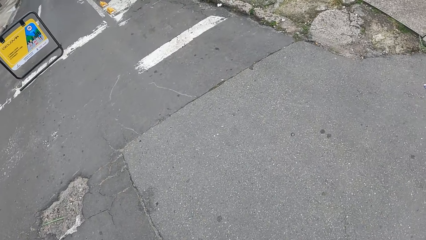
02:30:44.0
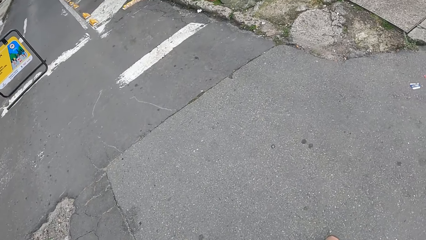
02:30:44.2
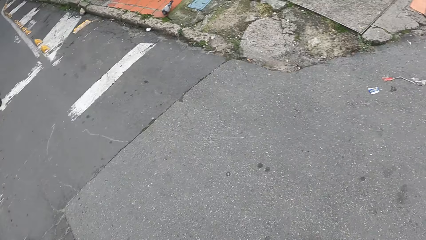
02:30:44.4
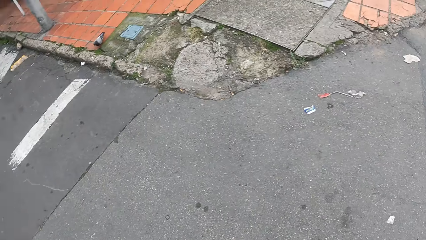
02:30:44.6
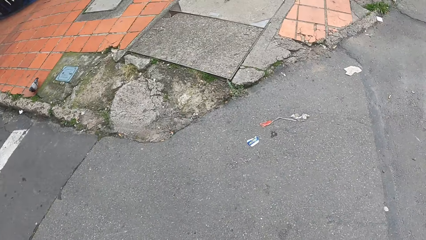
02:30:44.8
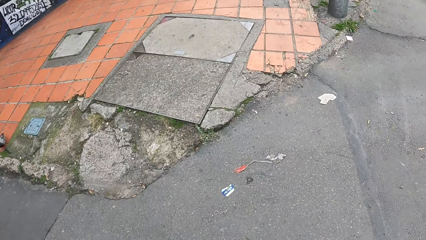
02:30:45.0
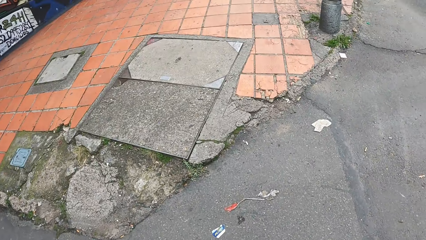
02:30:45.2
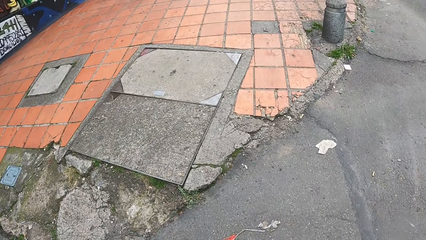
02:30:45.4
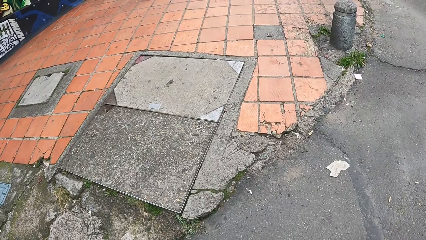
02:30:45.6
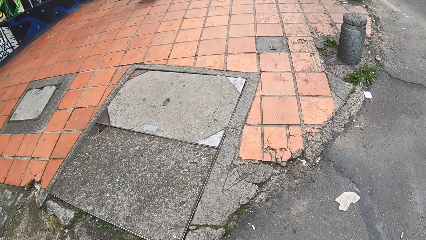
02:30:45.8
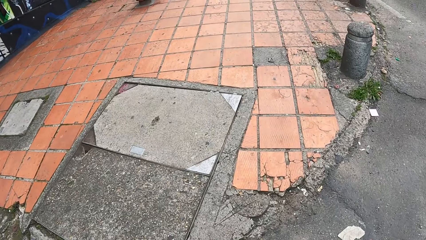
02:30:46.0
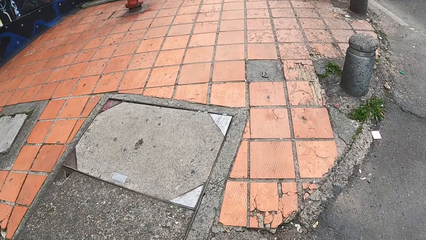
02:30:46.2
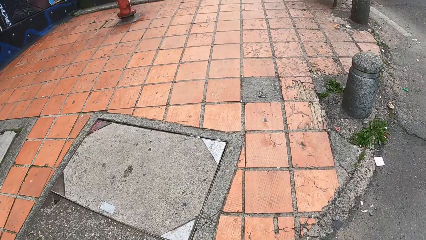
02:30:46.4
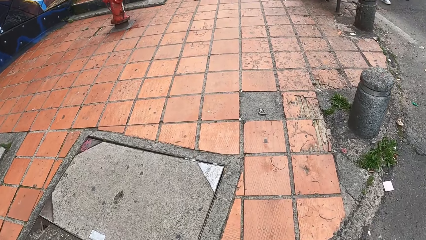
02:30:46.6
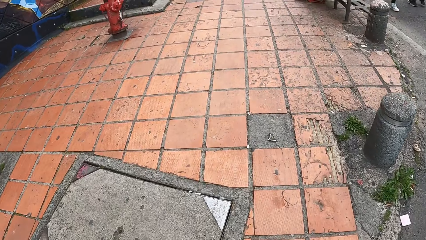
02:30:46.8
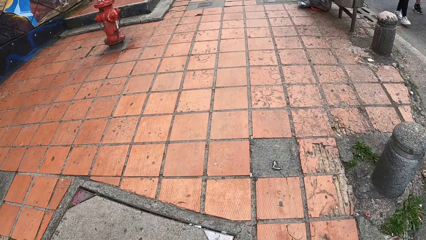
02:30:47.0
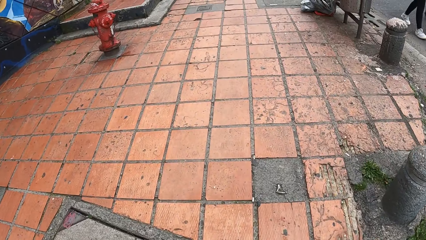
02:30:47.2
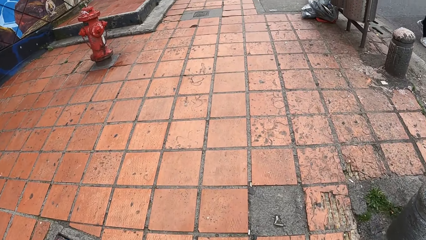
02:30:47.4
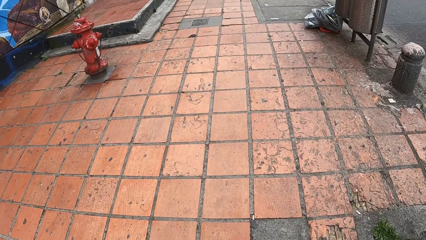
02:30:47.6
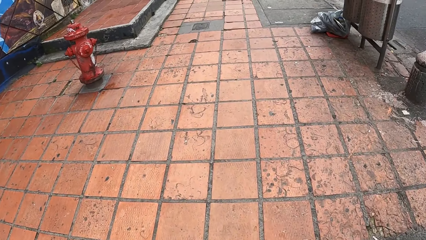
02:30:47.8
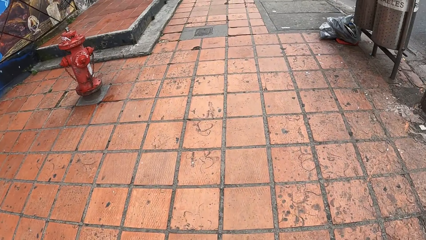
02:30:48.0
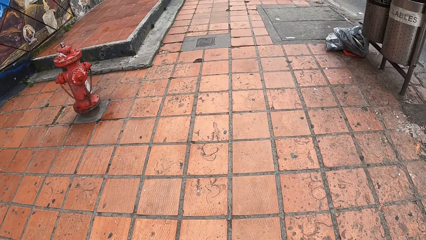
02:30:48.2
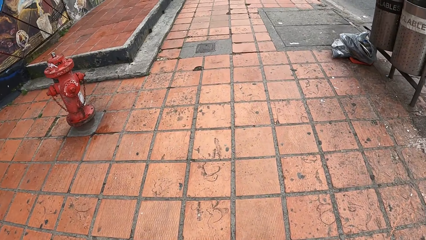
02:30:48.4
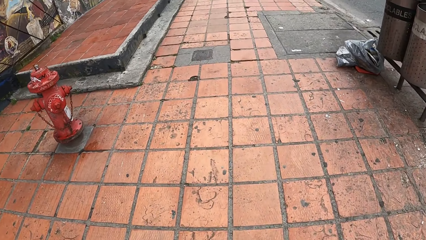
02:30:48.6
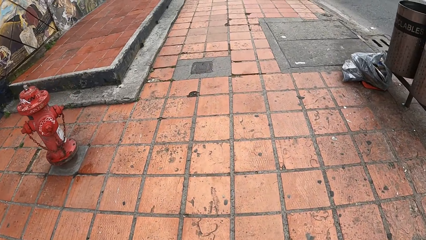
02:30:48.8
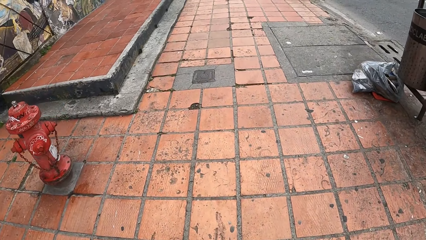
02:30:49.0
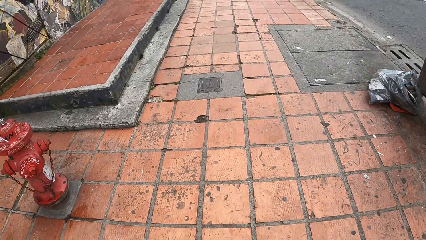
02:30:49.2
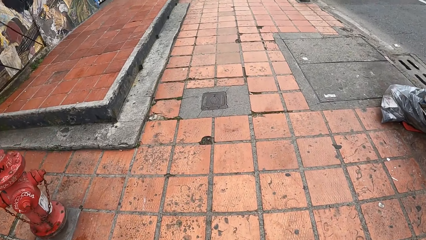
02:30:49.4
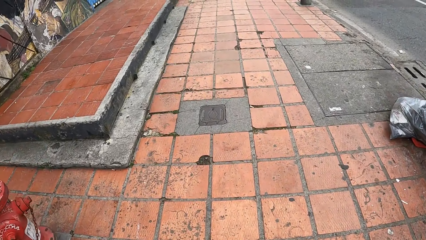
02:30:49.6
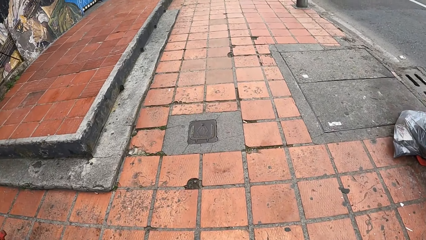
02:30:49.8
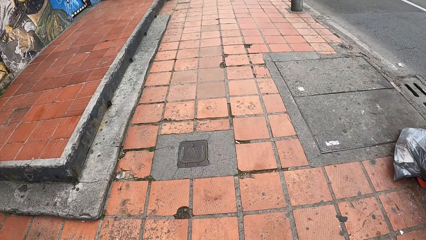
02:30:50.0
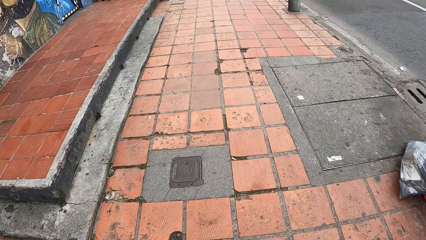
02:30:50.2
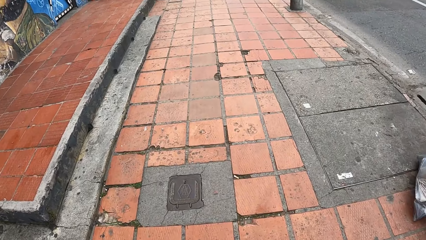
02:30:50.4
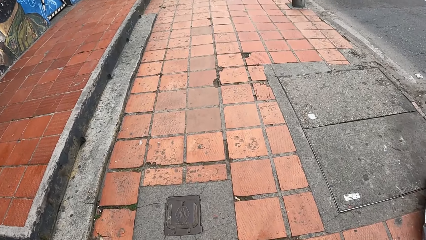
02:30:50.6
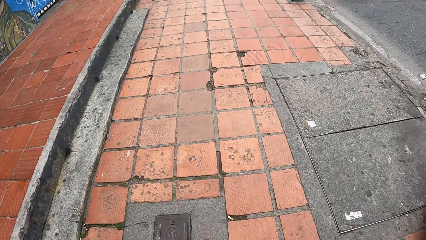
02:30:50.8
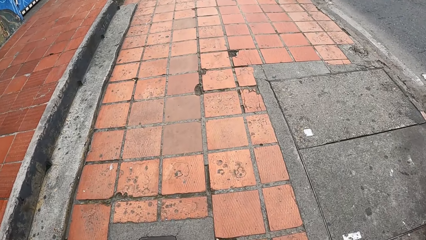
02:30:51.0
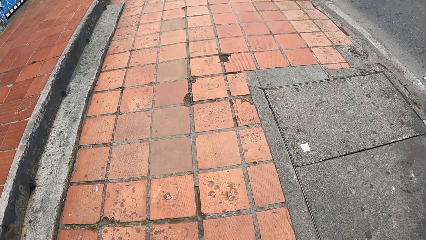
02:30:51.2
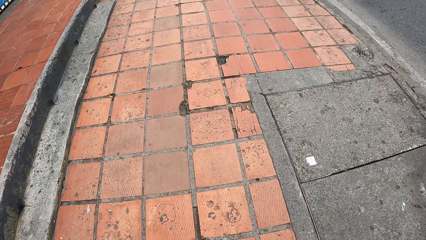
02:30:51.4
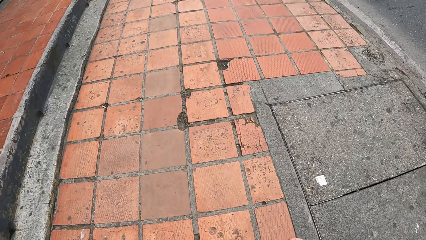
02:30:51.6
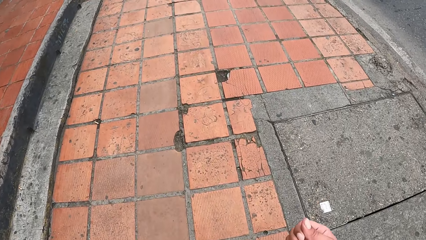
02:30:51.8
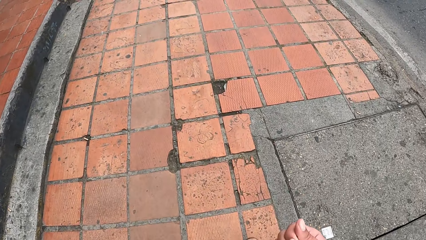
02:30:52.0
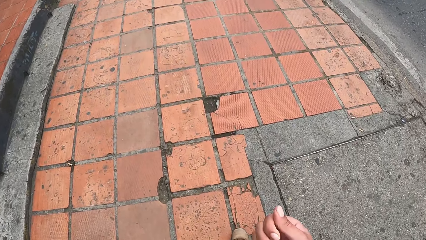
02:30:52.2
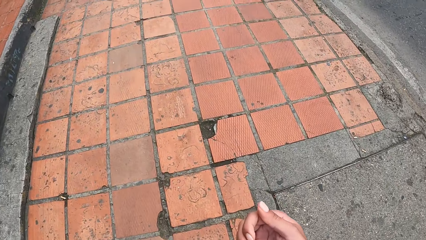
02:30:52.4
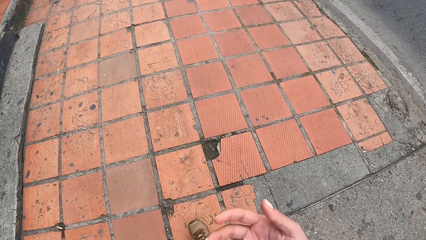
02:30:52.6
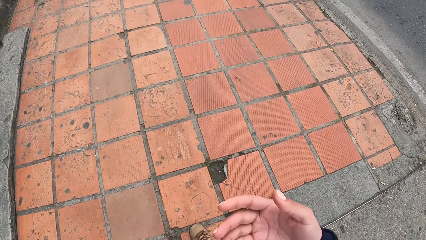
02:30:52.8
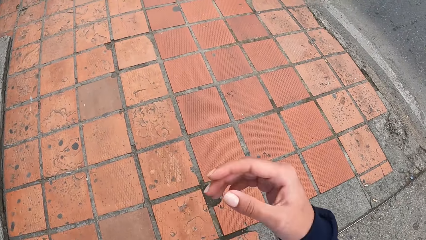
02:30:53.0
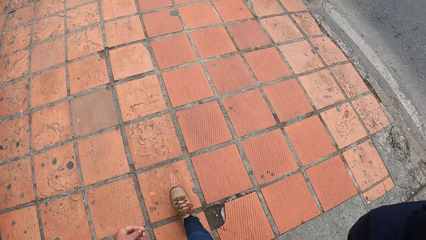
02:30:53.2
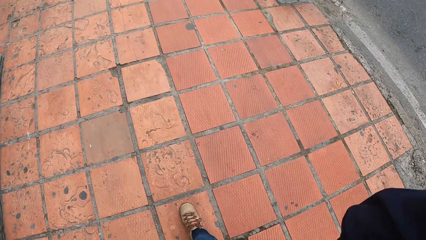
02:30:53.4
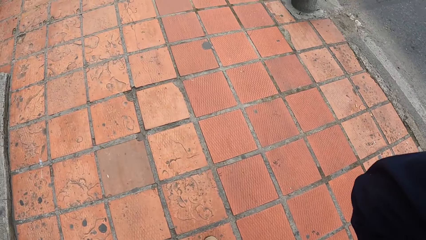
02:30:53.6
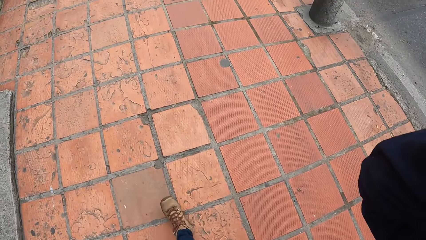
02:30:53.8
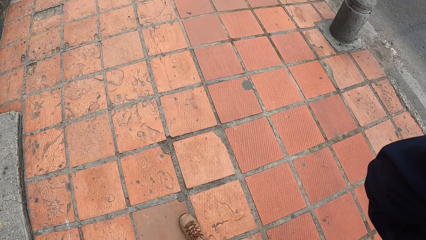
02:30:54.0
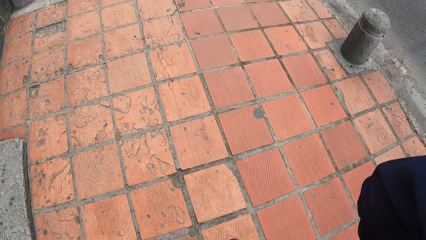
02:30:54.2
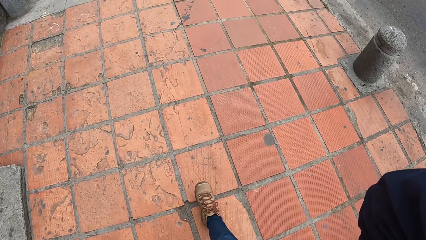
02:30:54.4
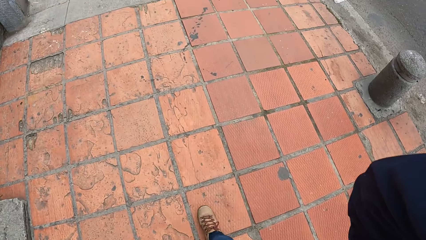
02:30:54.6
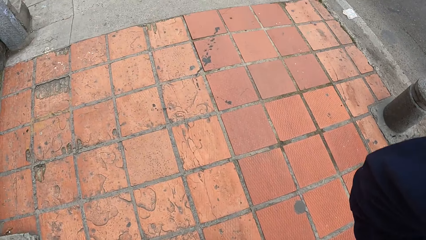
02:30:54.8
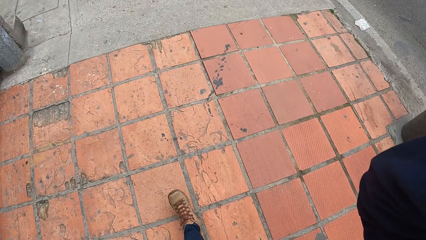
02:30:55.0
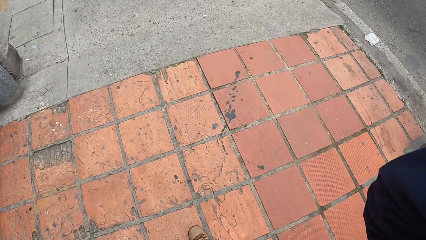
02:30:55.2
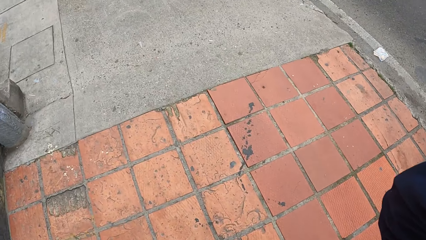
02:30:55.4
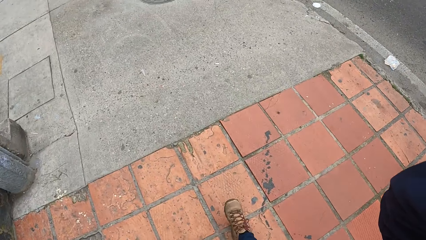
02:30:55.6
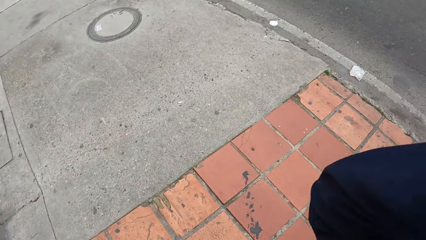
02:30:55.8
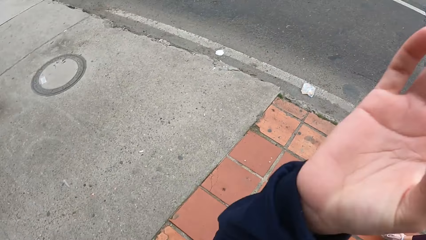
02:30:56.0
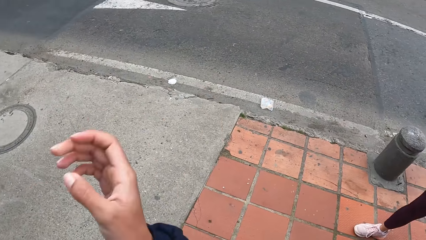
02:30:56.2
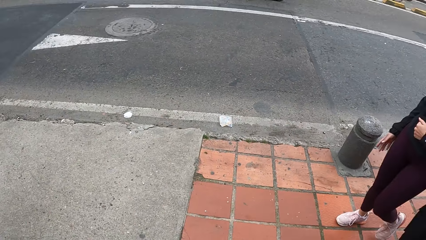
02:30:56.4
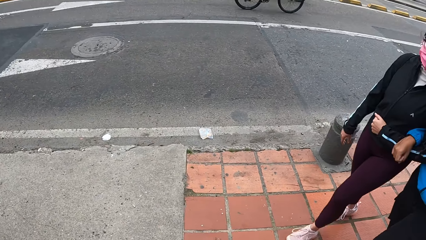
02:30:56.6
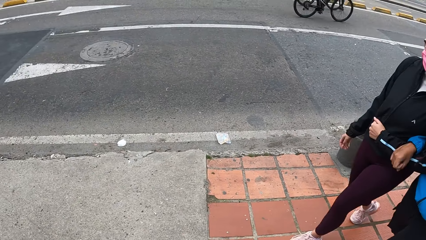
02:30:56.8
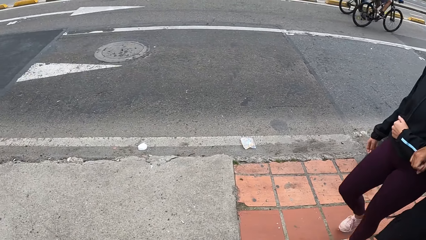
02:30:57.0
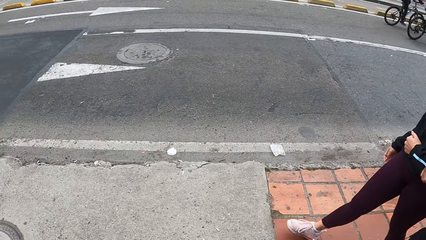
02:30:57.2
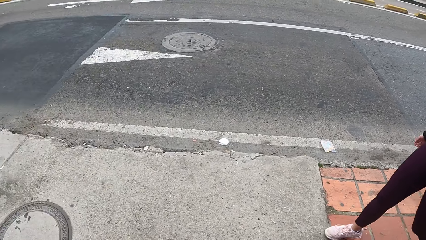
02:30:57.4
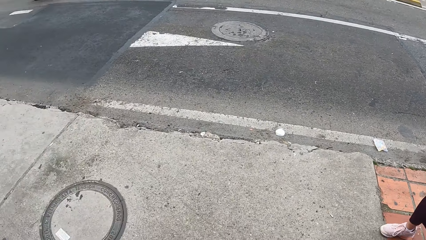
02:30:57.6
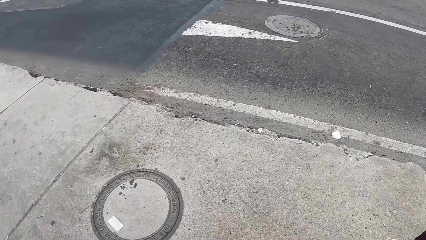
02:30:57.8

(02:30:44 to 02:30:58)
The camera wearer walks by the roadside. He touches his head with his right hand.

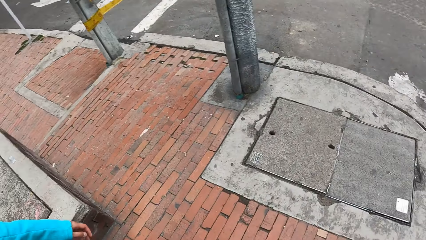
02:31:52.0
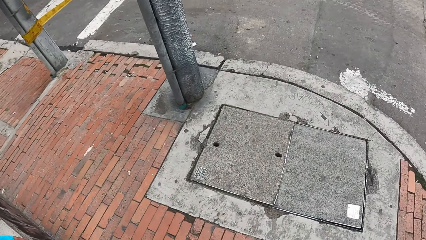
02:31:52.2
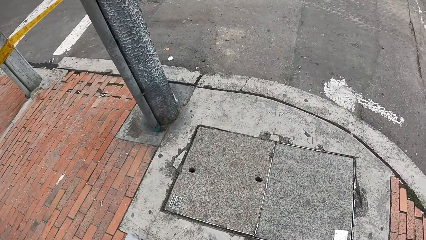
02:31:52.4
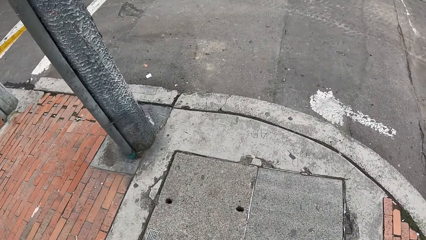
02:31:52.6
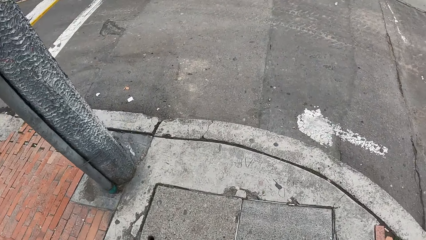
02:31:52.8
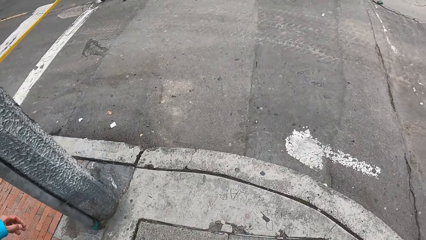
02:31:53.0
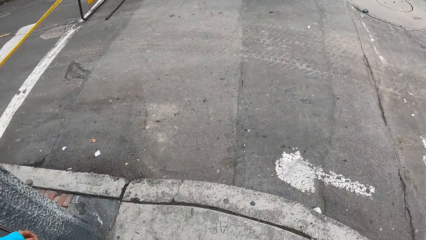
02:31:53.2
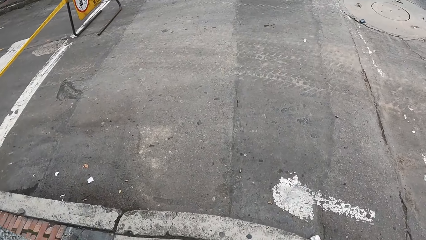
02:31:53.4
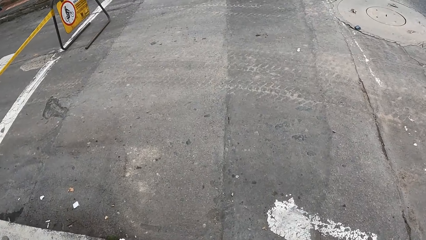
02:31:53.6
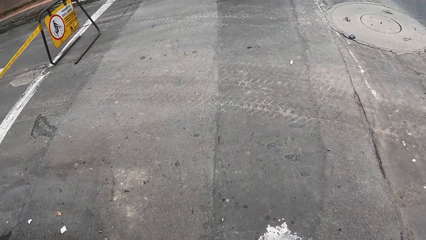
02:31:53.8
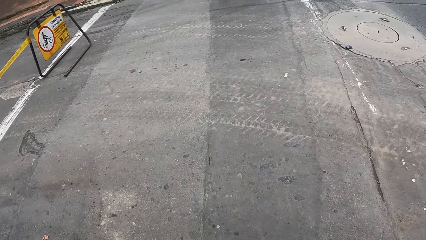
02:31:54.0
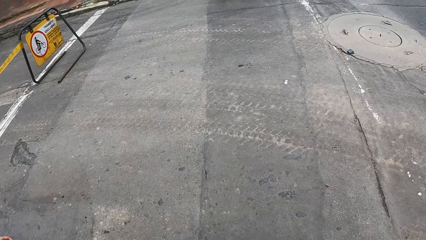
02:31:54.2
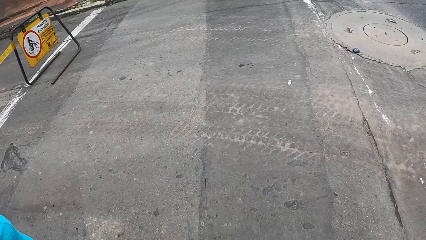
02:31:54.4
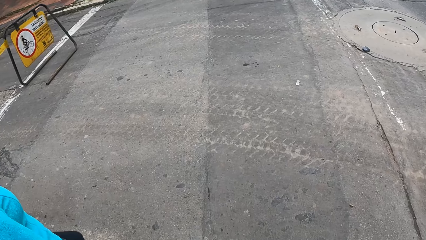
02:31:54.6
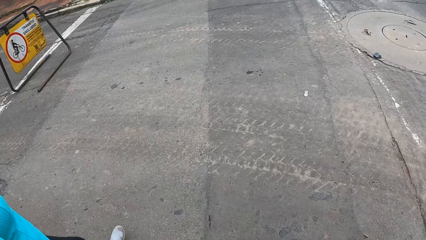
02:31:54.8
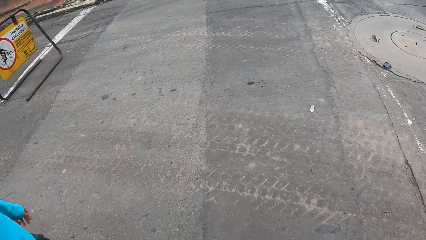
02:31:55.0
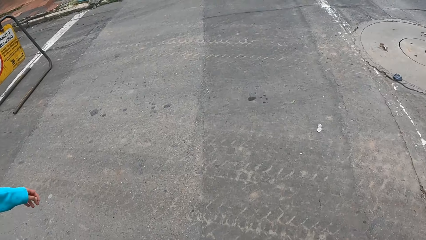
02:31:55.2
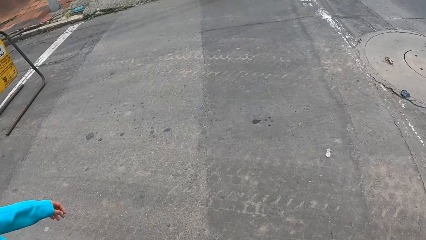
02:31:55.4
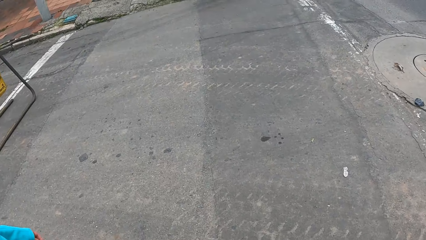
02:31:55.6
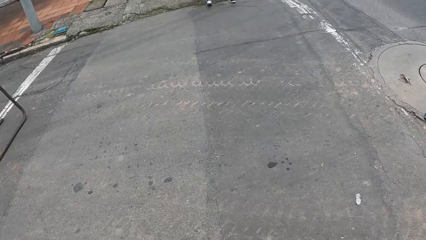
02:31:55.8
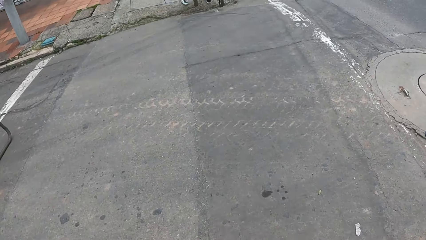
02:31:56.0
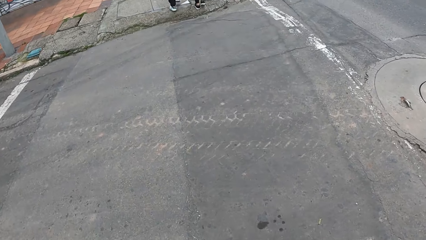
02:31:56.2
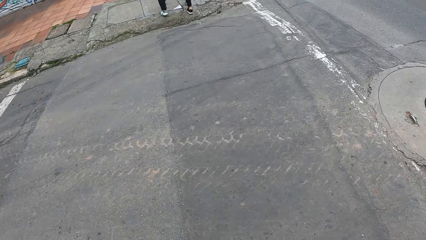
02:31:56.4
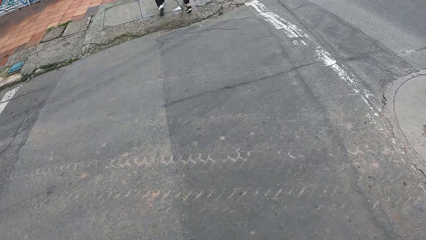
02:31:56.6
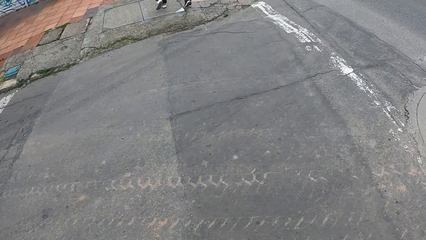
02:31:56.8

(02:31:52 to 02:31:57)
The camera wearer crosses a road.
